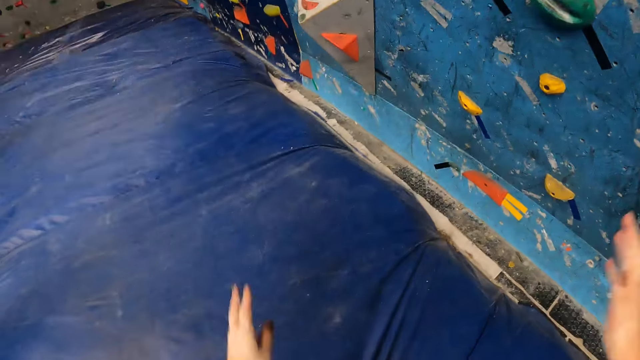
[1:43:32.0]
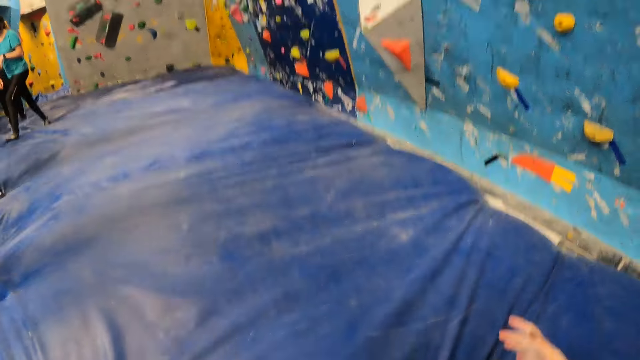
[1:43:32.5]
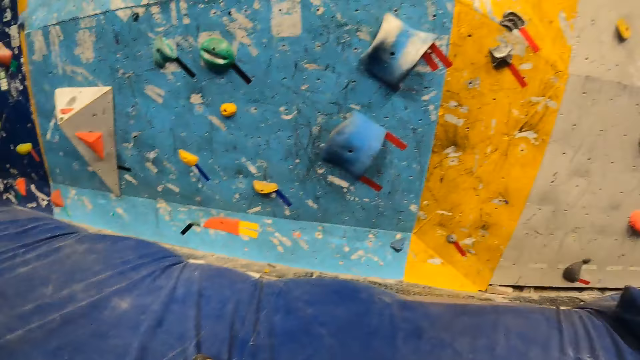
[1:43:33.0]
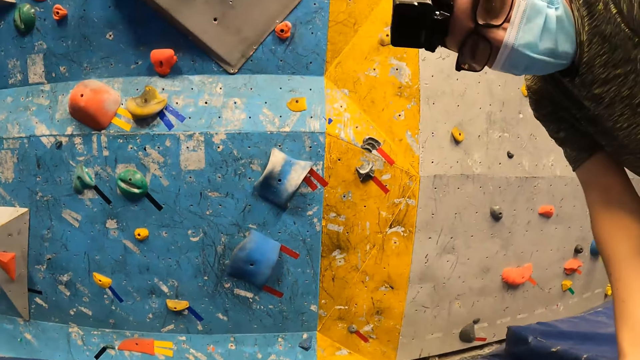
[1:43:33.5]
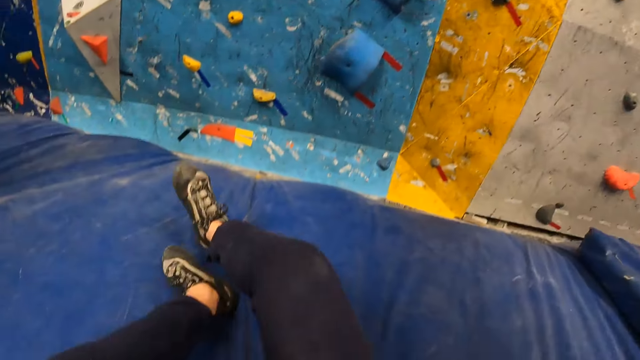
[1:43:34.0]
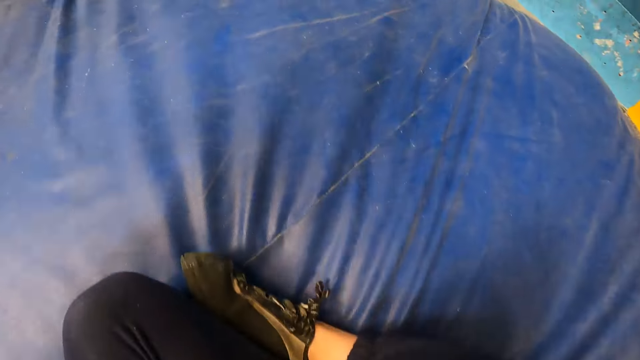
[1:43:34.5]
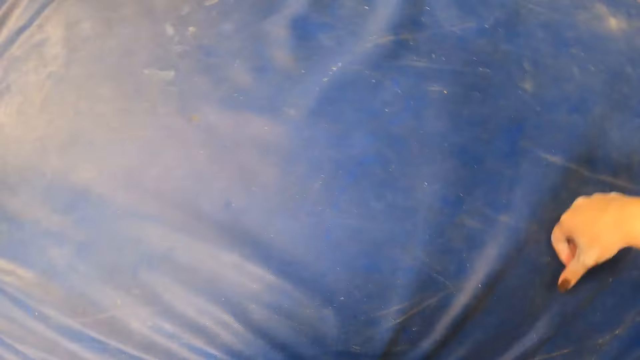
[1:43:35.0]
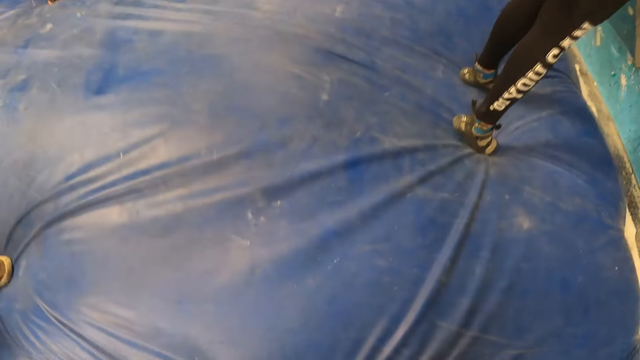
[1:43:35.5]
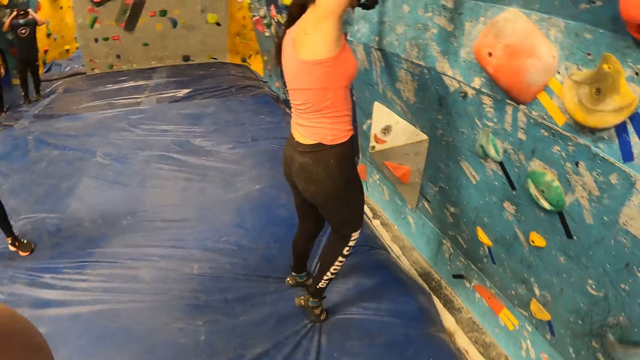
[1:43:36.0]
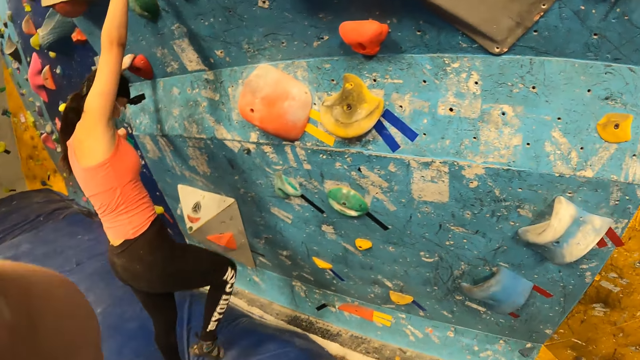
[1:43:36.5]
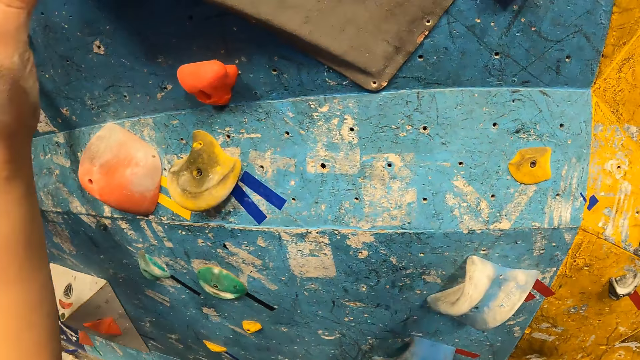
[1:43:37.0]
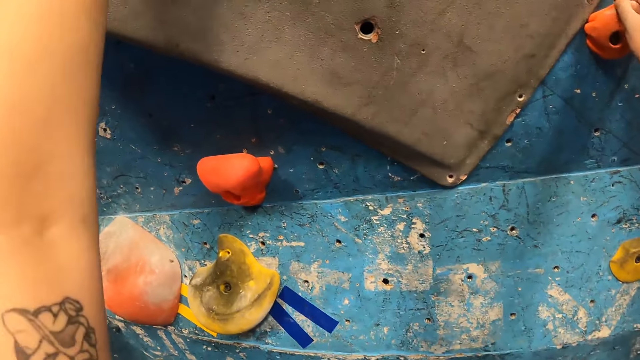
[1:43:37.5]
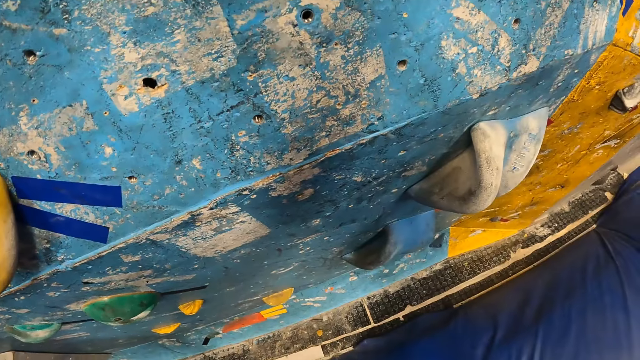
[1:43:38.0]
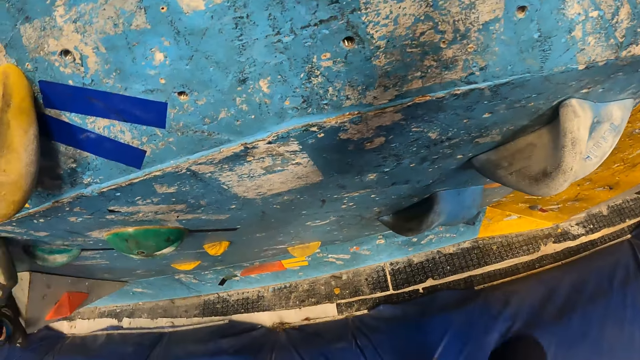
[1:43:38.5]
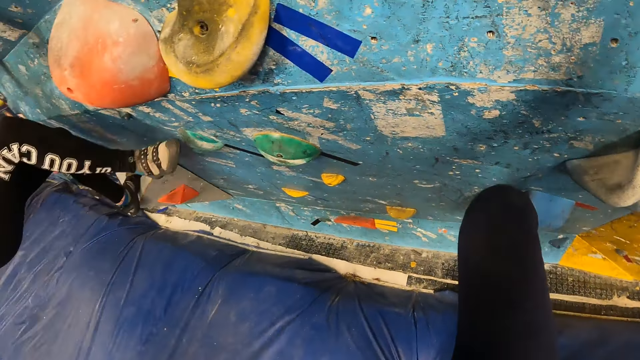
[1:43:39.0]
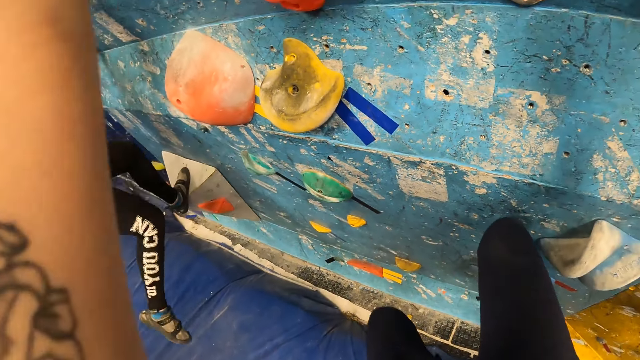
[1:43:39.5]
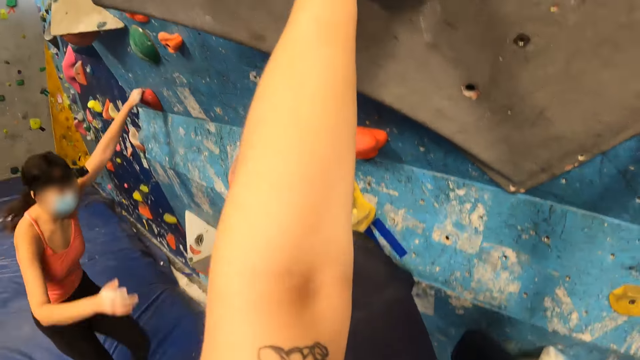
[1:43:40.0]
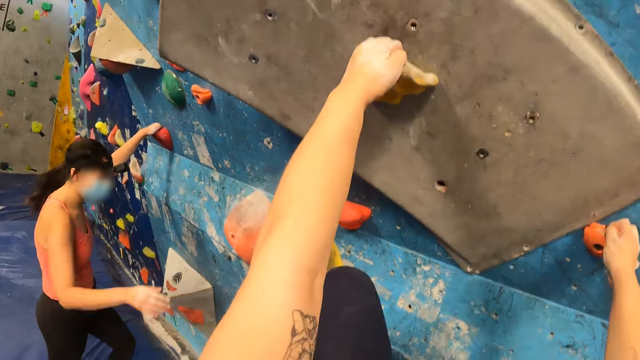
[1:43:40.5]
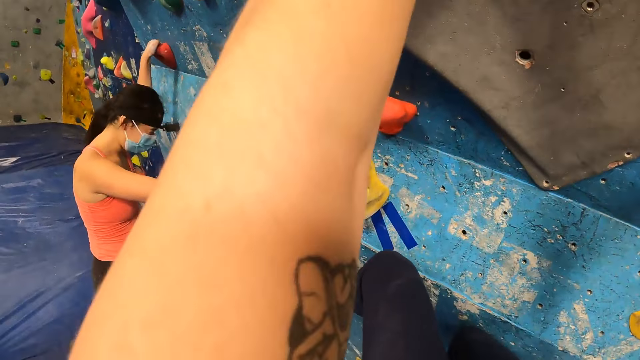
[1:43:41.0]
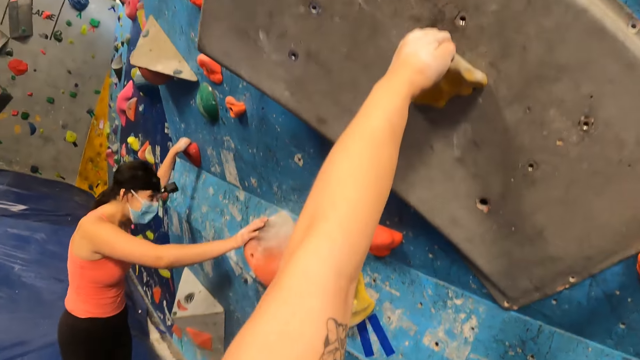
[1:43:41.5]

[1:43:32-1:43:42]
The camera wearer lands on the crash mat of the sports complex. They jump on the mat. They sit on the mat. They stand on the mat. They climb the bouldering wall.

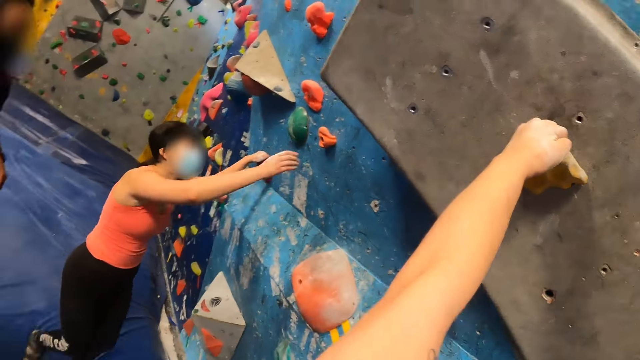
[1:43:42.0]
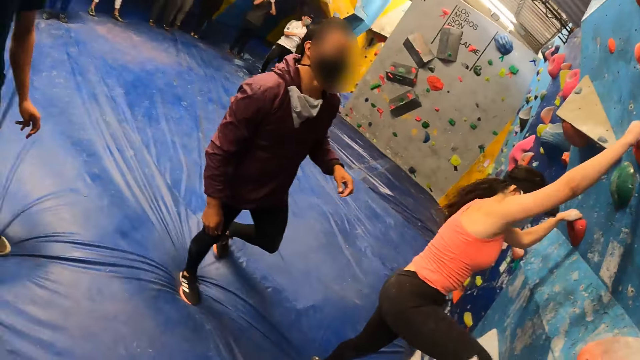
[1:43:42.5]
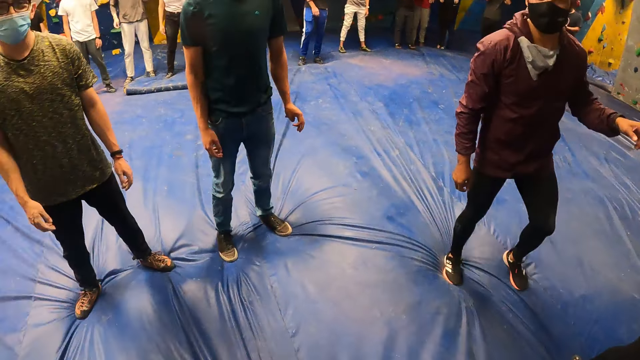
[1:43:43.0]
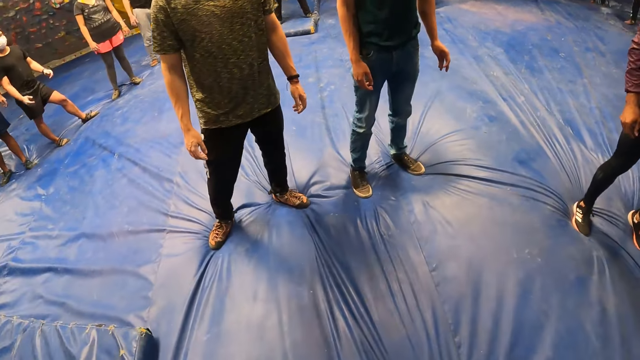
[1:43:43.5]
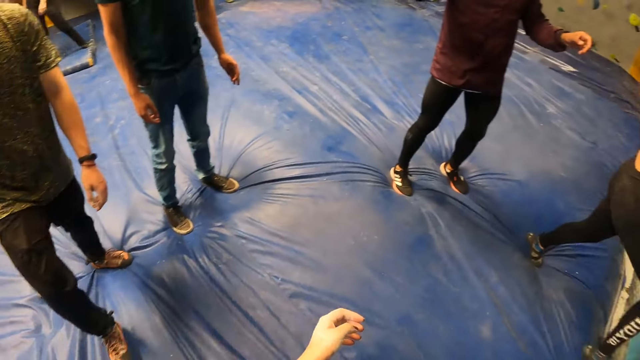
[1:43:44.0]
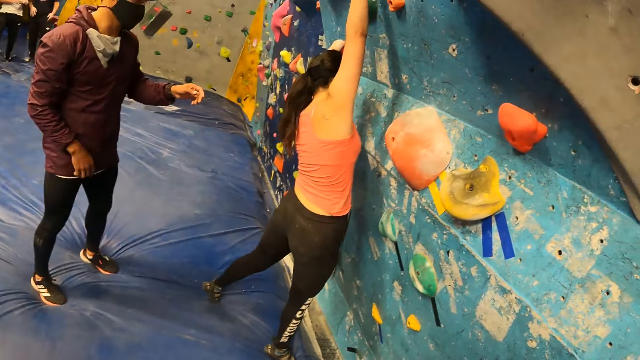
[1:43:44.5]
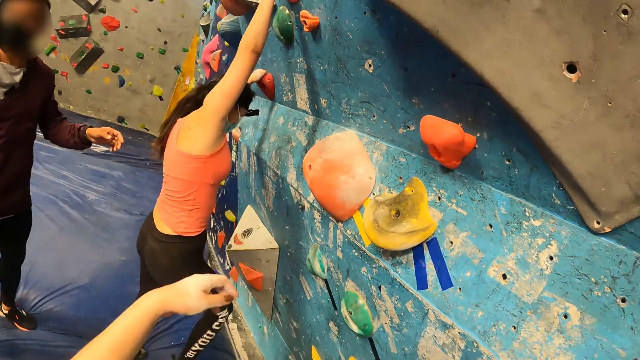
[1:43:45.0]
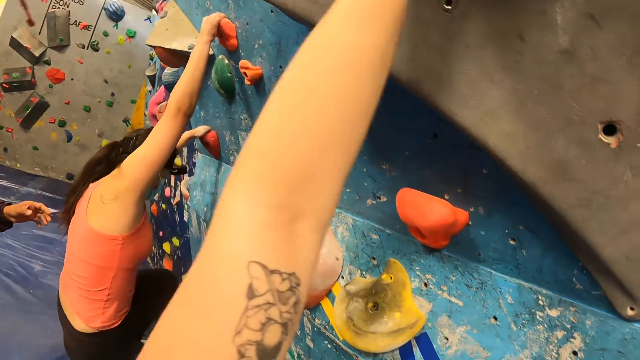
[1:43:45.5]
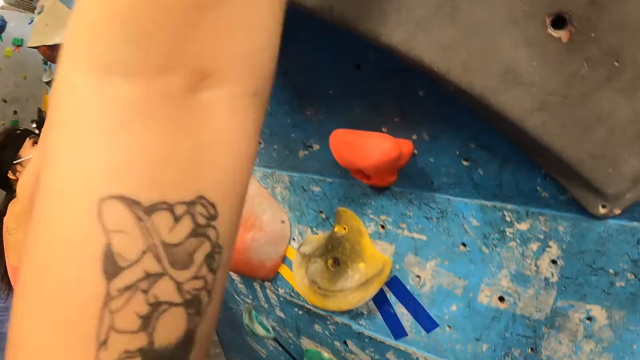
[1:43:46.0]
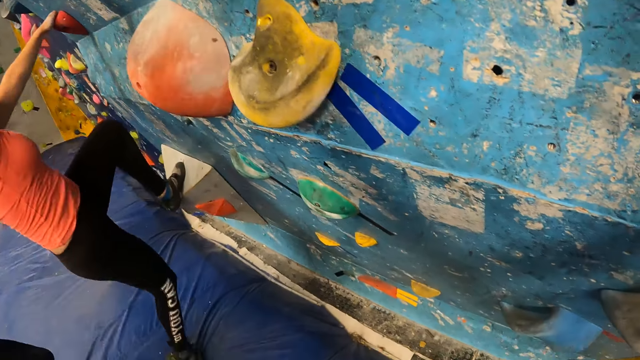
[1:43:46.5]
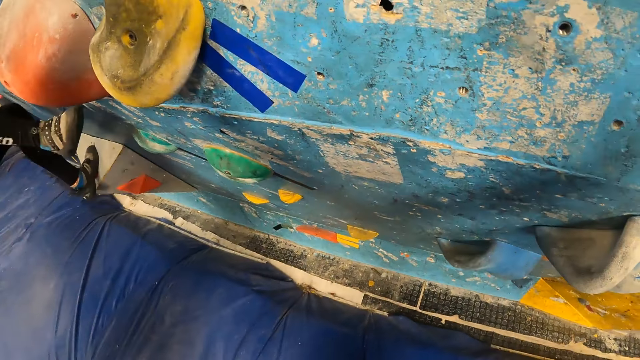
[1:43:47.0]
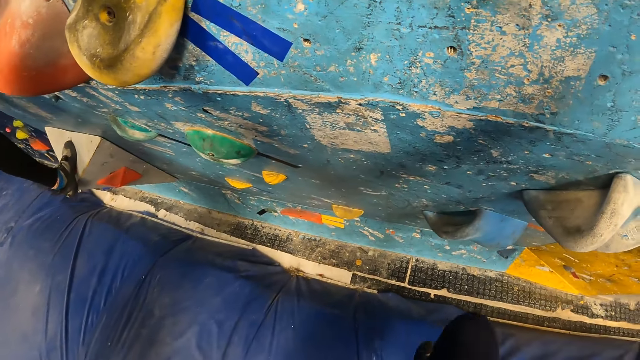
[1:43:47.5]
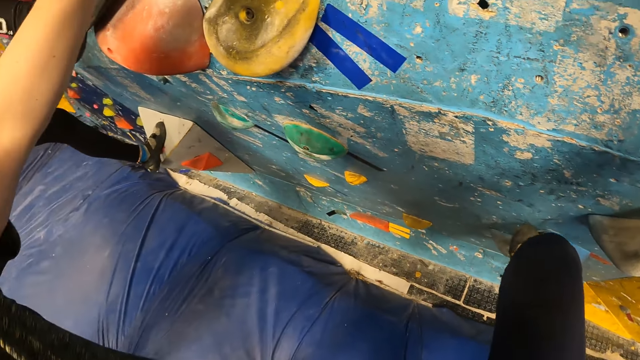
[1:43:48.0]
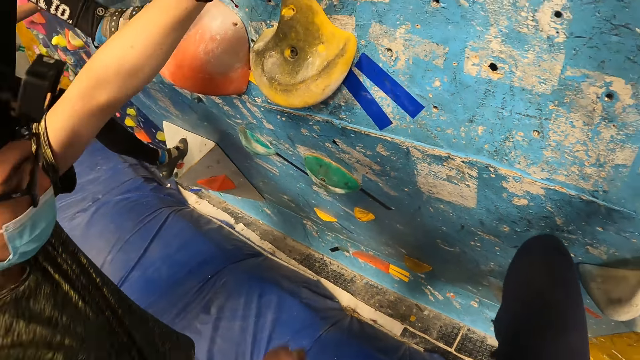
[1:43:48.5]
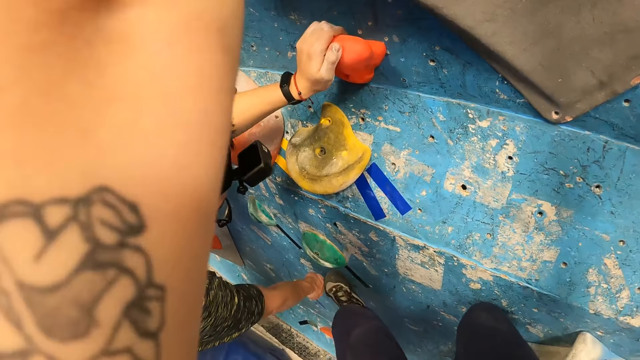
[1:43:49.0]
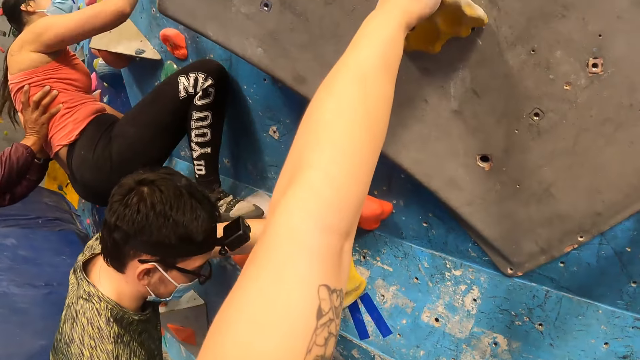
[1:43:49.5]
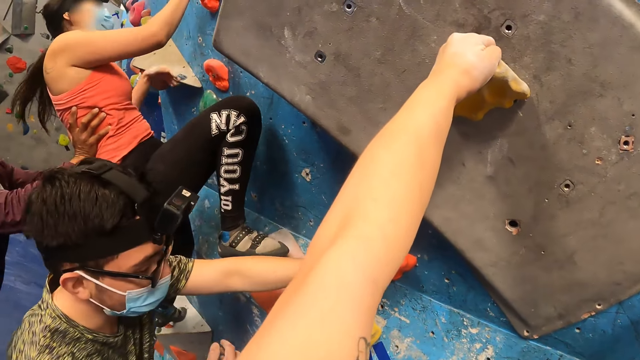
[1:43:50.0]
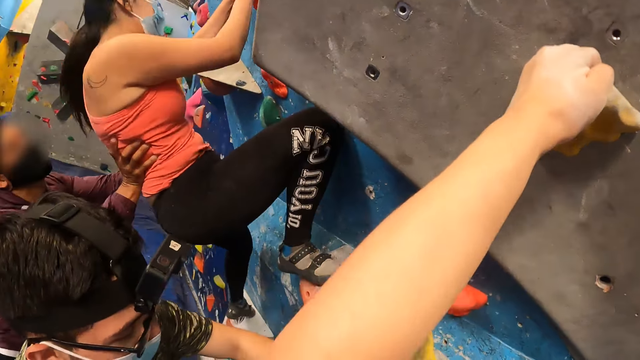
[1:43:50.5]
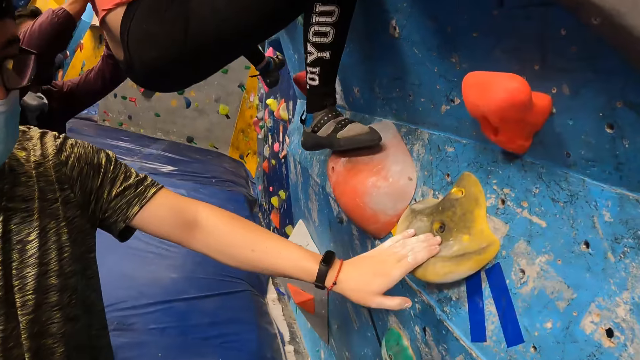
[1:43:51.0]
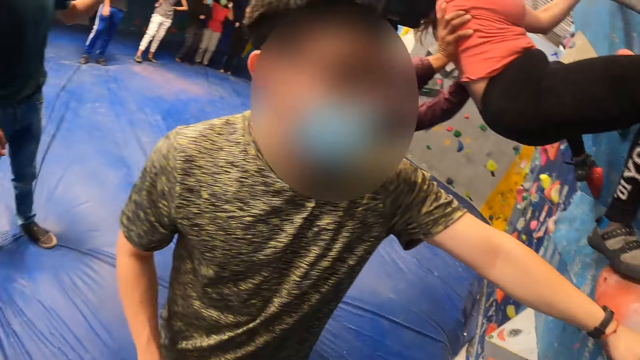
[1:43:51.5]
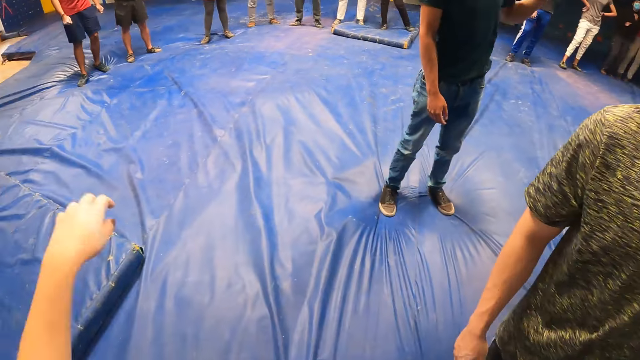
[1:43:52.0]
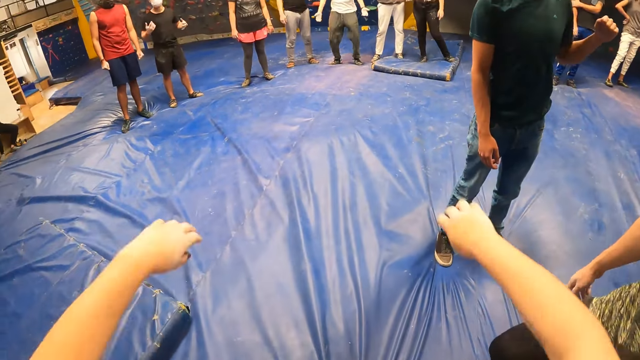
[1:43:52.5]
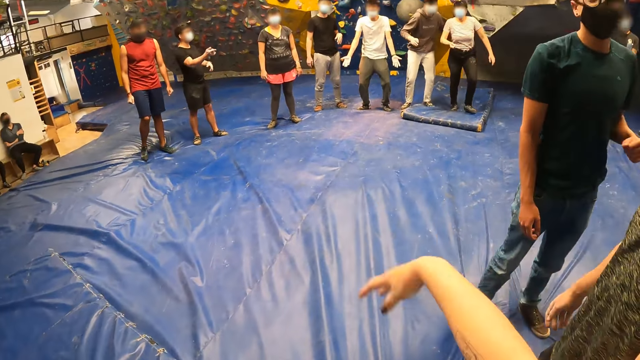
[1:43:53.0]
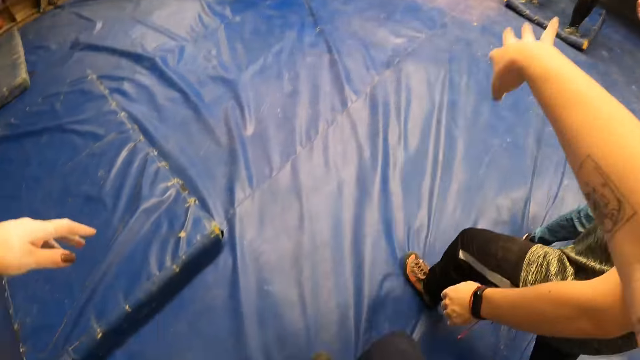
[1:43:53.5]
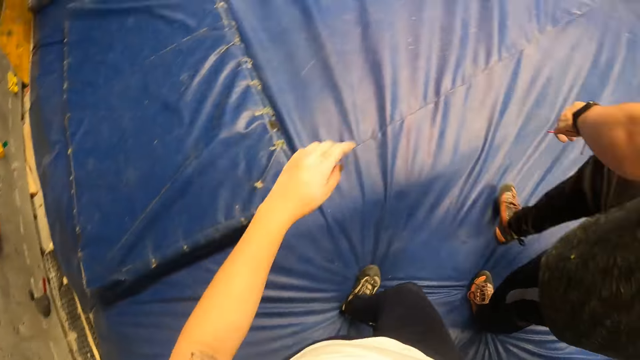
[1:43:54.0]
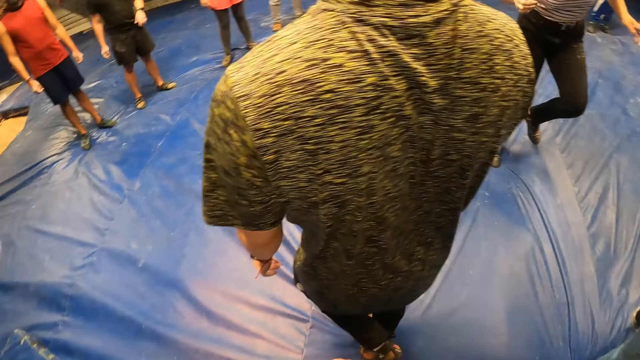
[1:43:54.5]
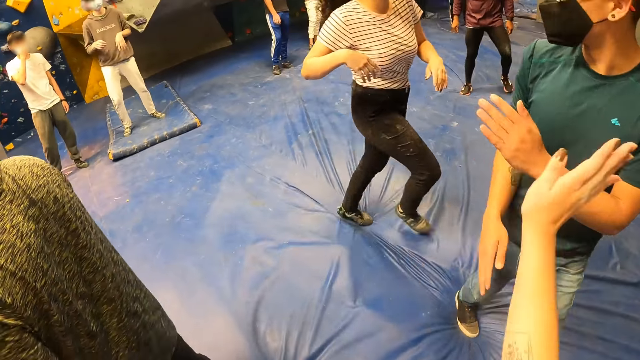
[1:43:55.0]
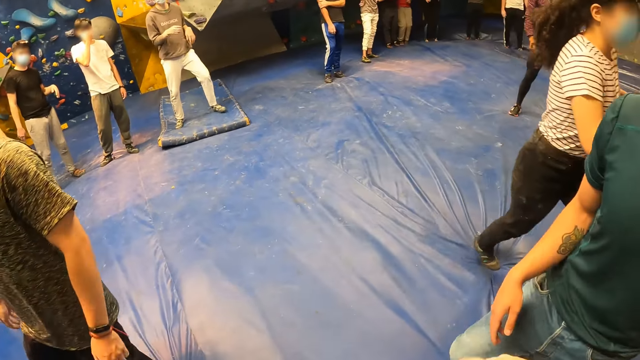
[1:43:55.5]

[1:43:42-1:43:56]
The camera wearer steps on the mat. She looks around the room. She mounts the climbing wall with her right hand. She places her hand on the rock. She places her leg on a rock. The man guides the camera wearer. The man points at the rock. The camera wearer places her leg on the rock. The man places his hand on the rock. The camera wearer turns from the climbing wall. She looks around the climbing area. She flaps her hands. She stretches her hand. She stretches her hand again.
